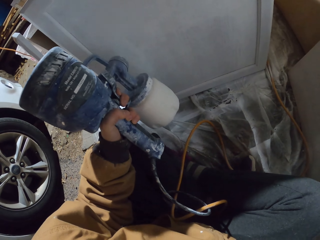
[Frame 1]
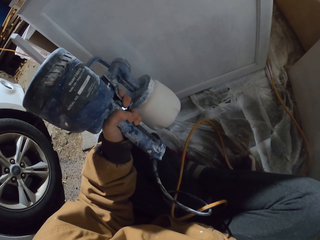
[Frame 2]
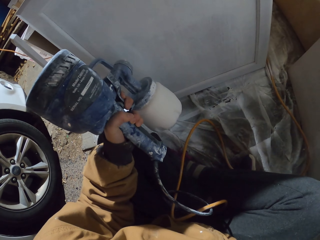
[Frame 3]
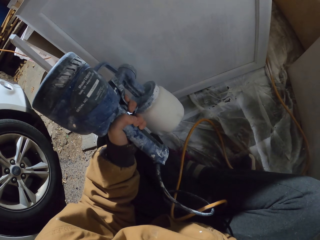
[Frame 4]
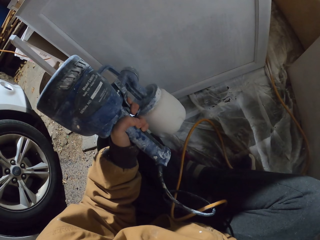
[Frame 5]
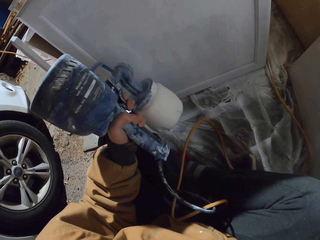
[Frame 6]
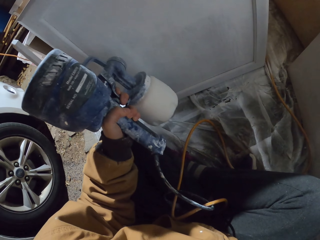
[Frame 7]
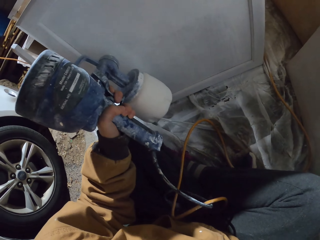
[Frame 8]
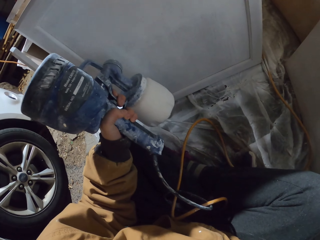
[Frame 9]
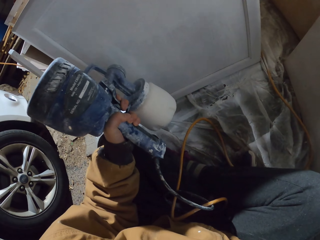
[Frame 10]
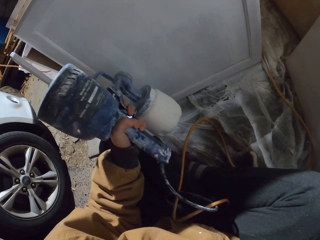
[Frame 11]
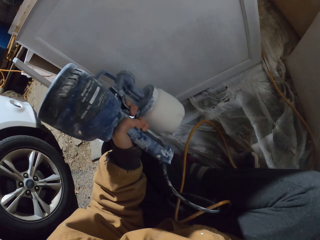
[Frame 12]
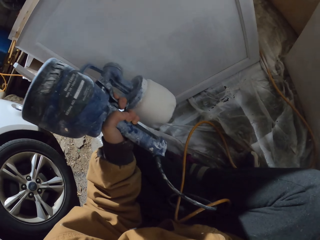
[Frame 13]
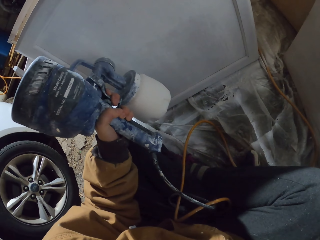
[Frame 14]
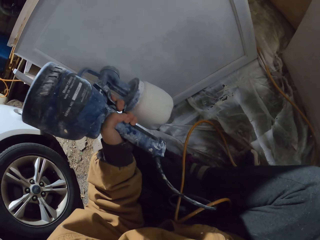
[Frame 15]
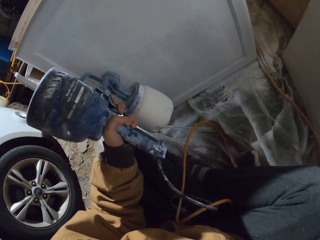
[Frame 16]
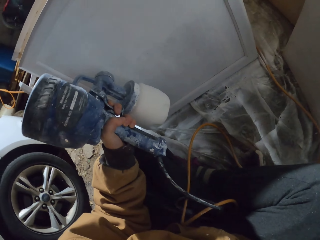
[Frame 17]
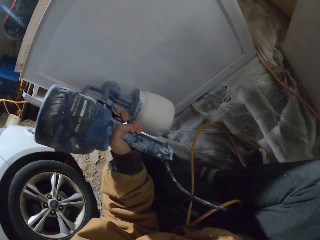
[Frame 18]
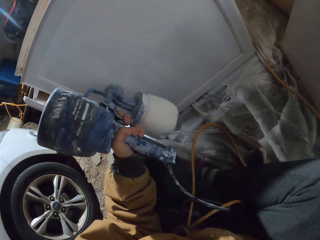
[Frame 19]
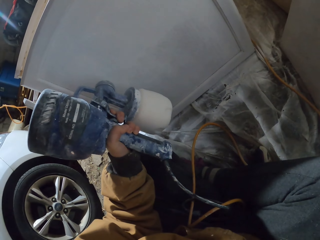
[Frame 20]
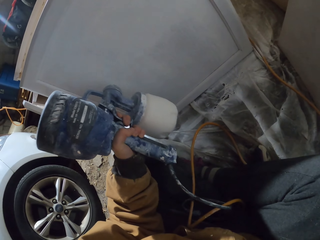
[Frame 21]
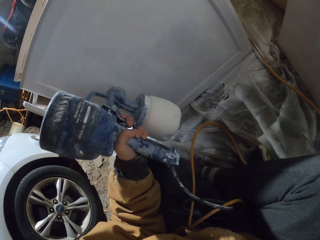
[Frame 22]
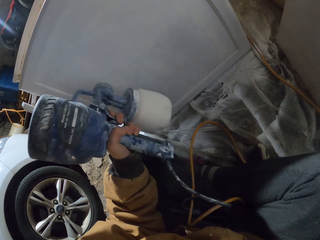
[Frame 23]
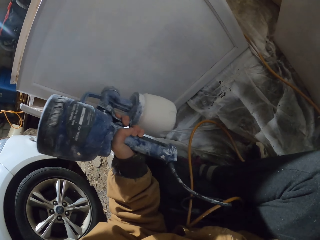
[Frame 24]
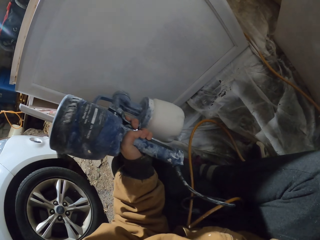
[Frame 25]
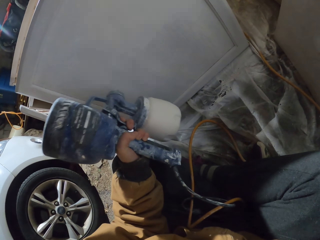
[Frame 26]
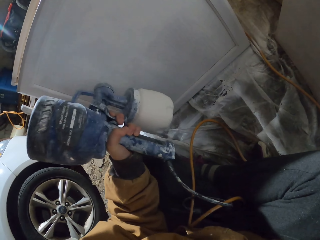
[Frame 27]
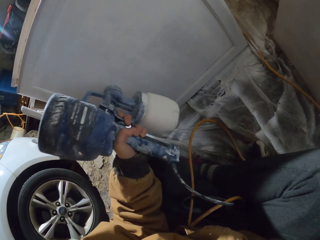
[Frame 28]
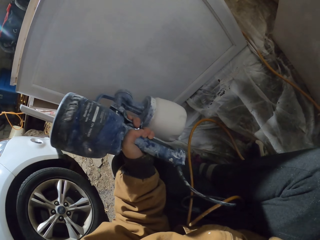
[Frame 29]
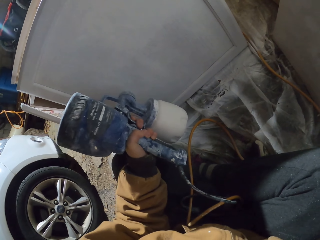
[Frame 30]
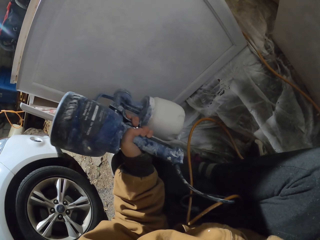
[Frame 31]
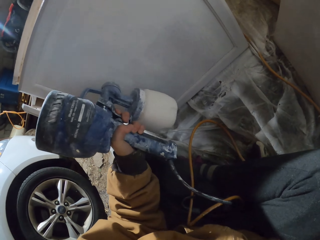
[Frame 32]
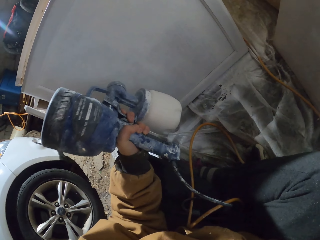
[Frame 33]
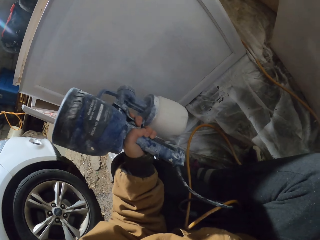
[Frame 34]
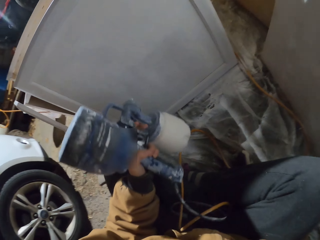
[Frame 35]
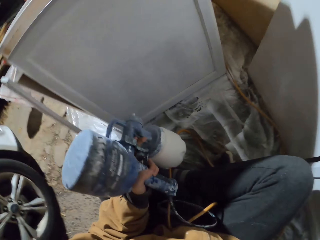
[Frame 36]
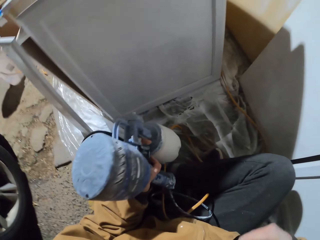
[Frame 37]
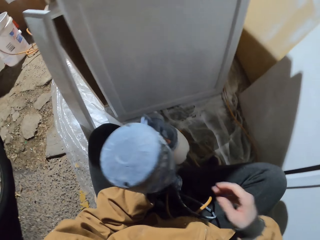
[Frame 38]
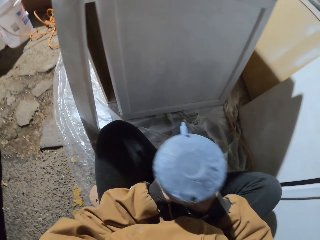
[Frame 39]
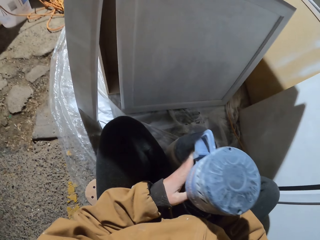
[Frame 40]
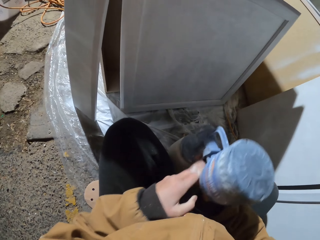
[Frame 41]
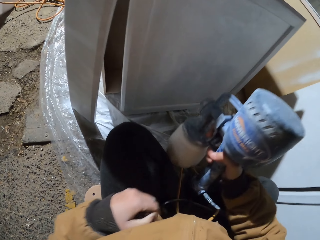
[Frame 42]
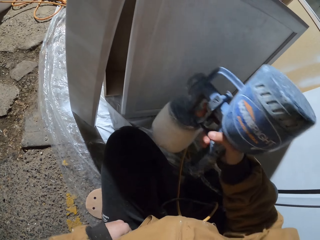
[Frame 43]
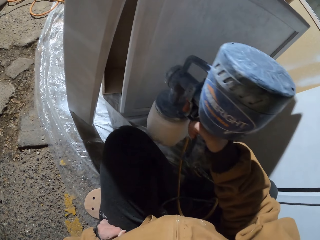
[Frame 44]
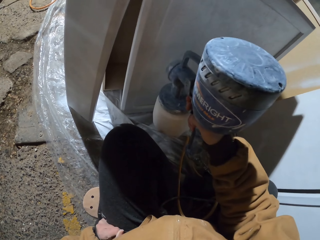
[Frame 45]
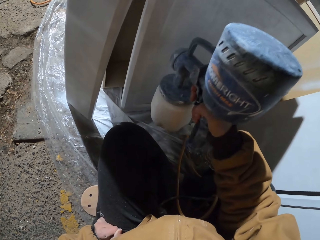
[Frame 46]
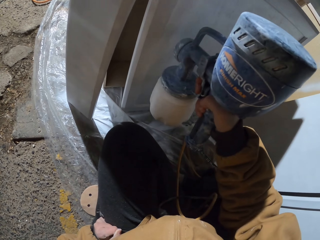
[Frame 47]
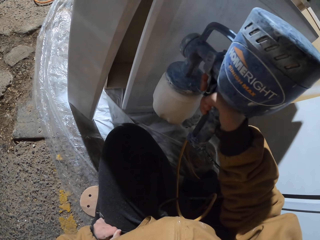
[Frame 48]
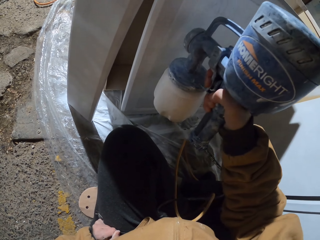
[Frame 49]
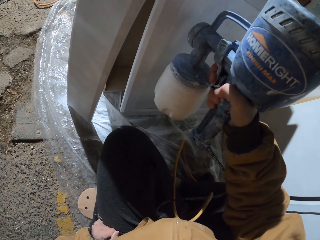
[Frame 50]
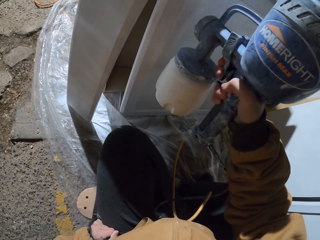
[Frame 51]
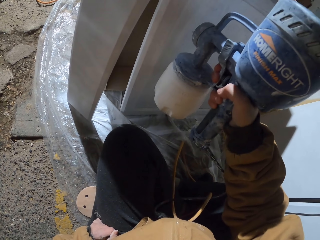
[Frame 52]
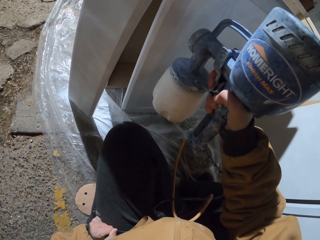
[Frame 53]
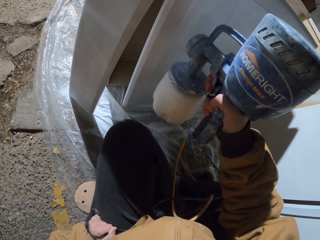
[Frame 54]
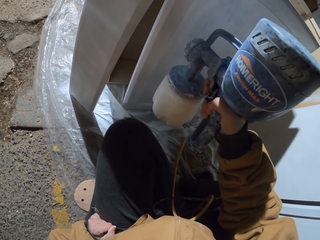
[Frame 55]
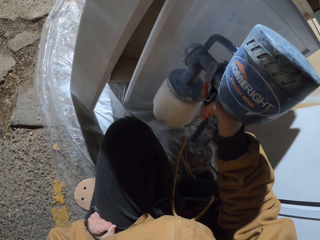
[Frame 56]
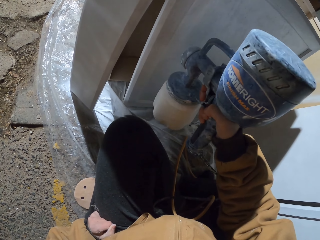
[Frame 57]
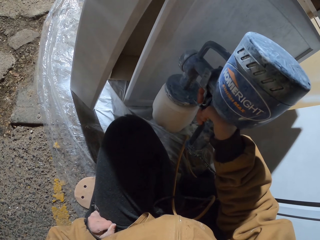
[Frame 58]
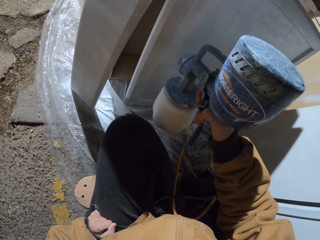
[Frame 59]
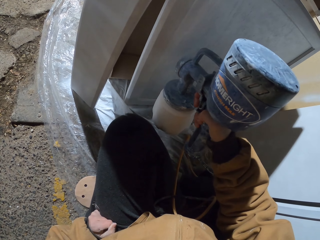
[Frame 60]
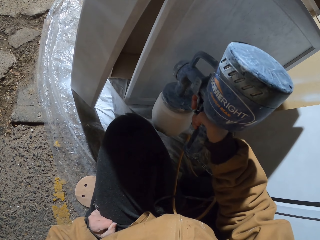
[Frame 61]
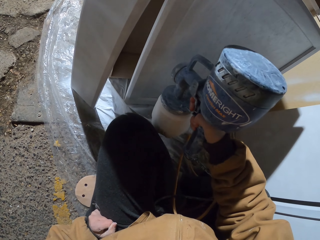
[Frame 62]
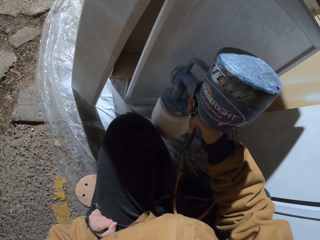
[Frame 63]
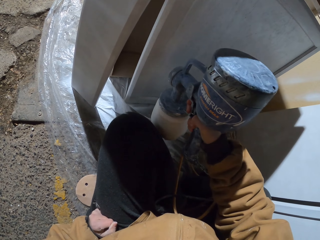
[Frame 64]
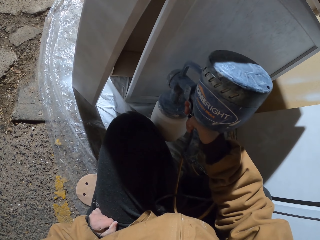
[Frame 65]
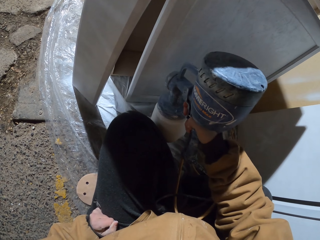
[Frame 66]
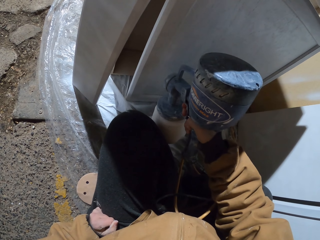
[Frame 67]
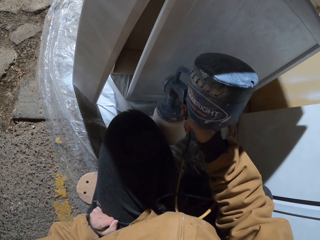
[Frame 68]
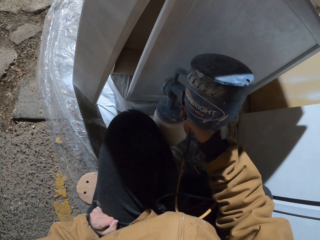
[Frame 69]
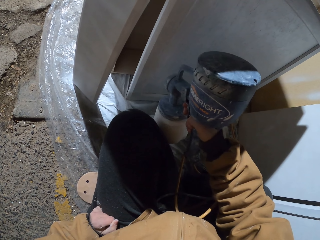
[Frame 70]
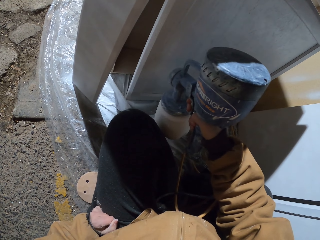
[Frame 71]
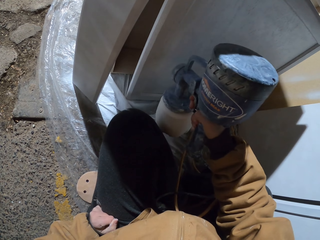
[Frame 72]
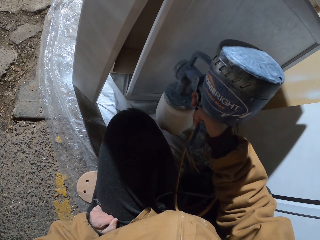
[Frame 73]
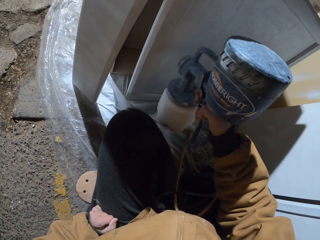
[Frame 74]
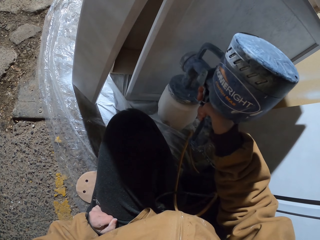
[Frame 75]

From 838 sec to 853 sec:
The camera wearer paints the board with a sprayer pump.

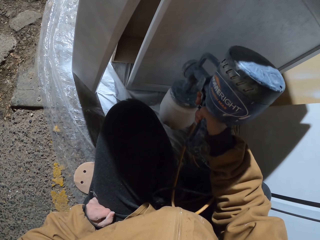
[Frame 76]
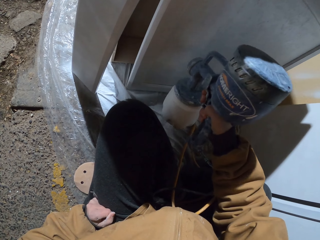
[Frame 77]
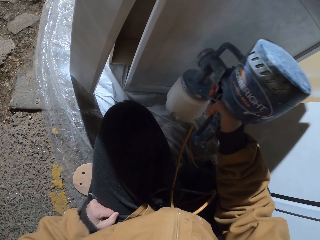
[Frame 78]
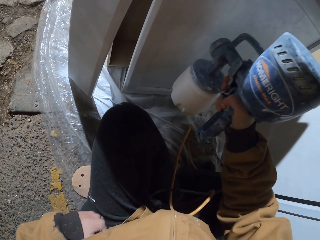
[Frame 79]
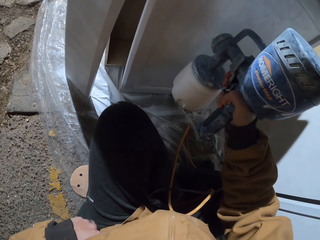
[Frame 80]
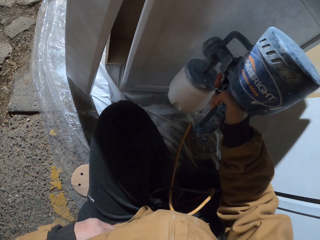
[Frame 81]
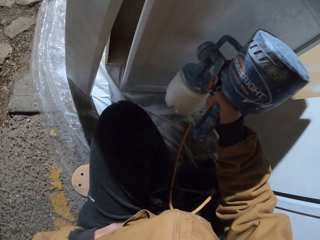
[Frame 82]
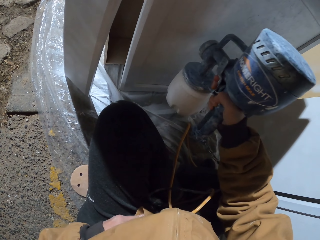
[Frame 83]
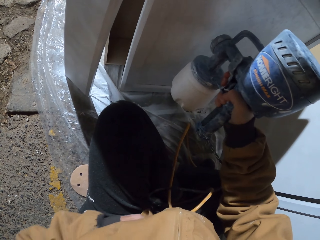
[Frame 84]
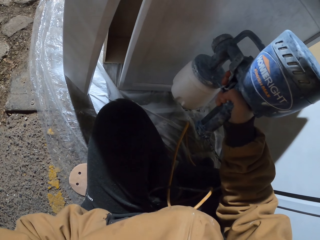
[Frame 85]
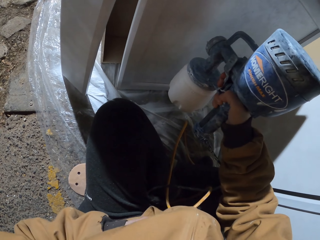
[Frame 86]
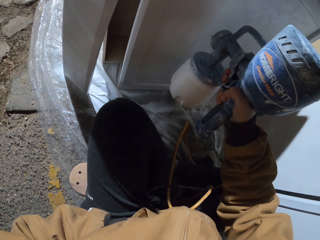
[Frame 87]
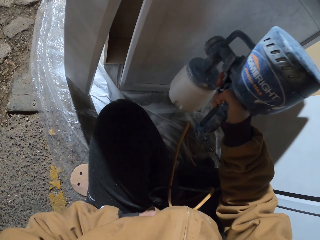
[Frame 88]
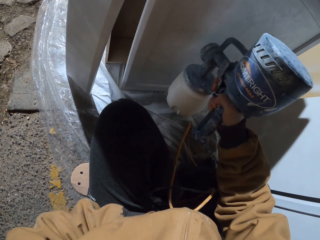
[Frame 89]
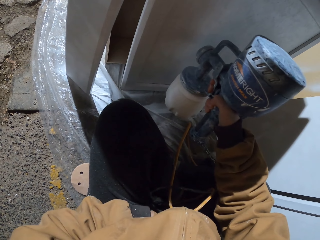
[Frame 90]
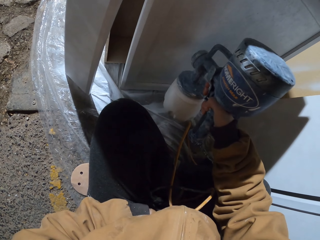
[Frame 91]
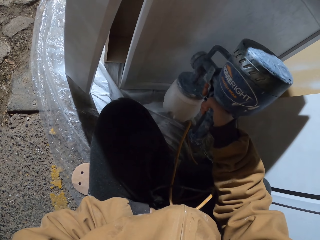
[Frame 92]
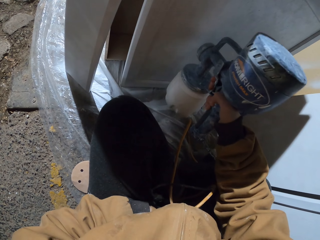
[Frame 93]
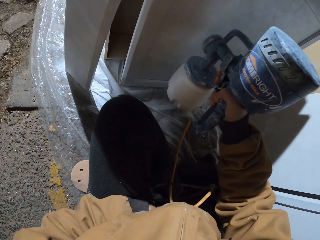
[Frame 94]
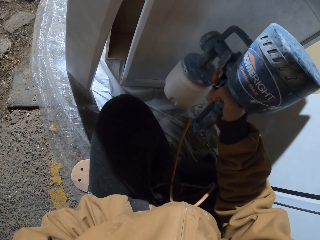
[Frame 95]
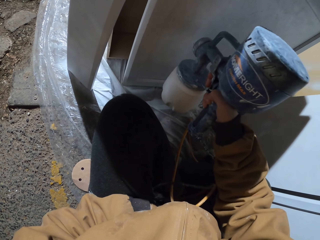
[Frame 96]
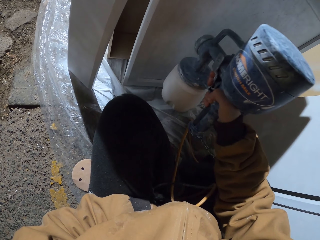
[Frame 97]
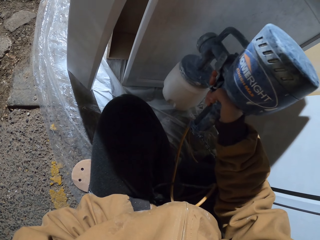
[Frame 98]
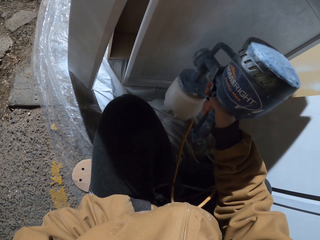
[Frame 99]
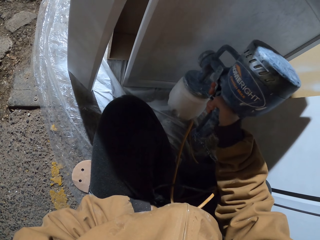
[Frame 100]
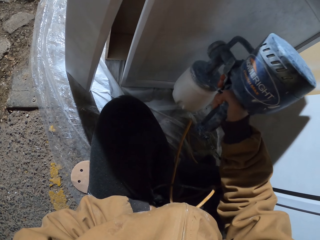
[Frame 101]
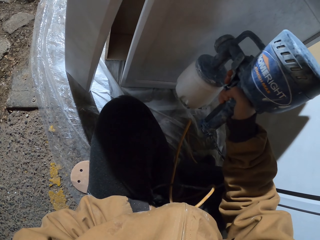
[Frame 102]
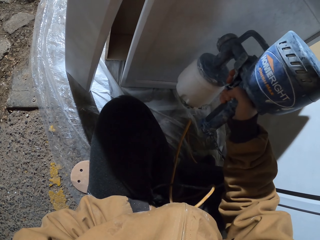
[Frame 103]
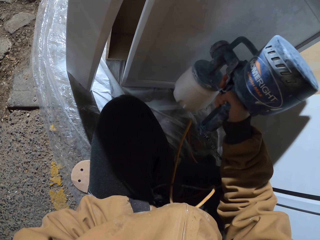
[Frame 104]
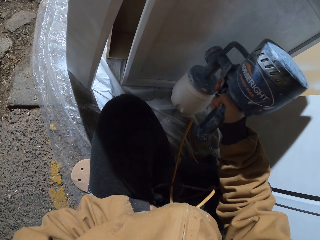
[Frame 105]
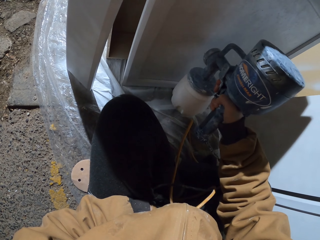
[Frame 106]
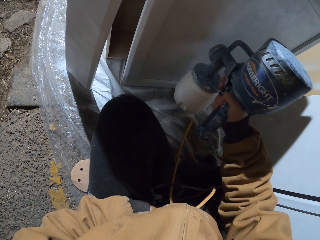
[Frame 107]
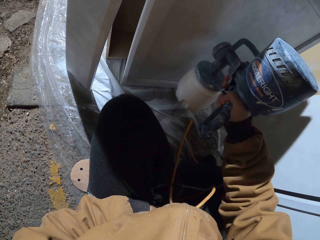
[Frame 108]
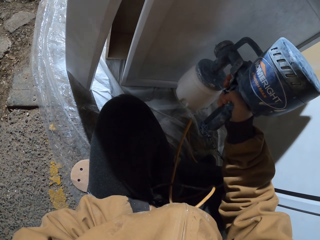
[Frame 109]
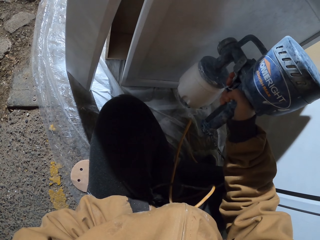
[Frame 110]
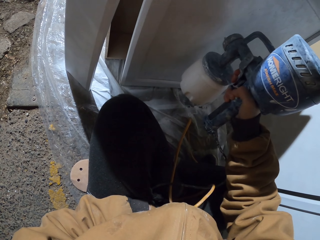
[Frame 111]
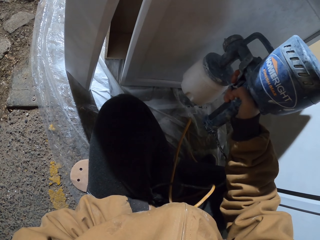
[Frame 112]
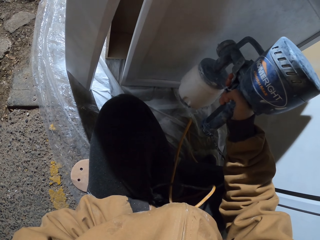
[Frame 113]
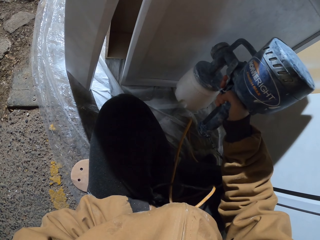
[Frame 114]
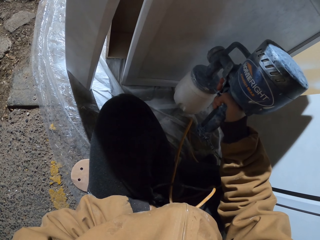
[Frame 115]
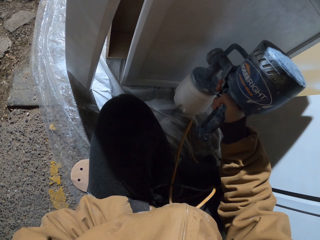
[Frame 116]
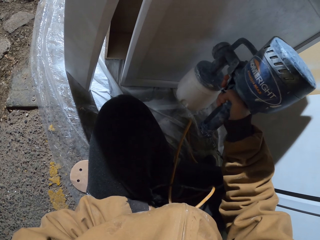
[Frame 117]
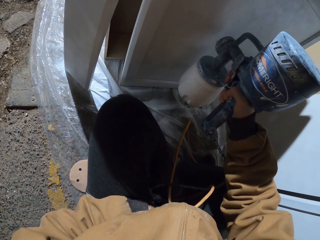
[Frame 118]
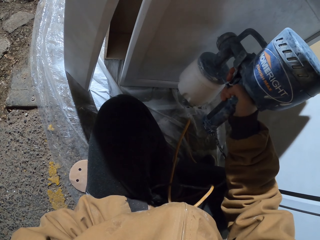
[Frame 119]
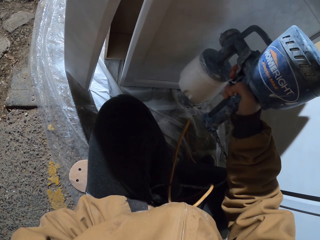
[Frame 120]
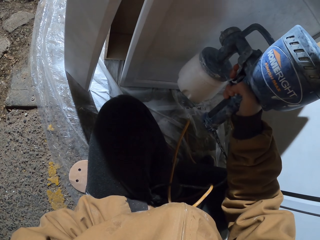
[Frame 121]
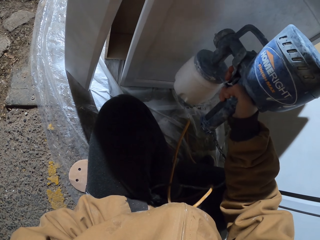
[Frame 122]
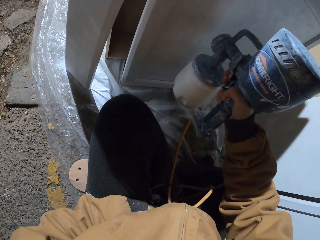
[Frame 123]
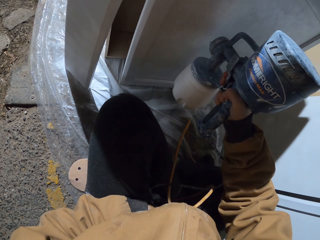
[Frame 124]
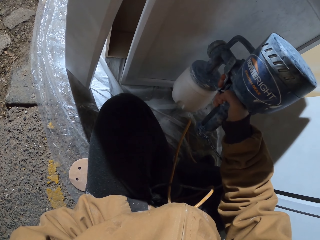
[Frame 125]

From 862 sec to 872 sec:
The camera wearer paints the board with a sprayer pump. They insert a hand in the pocket. They paint the board with the sprayer pump.
